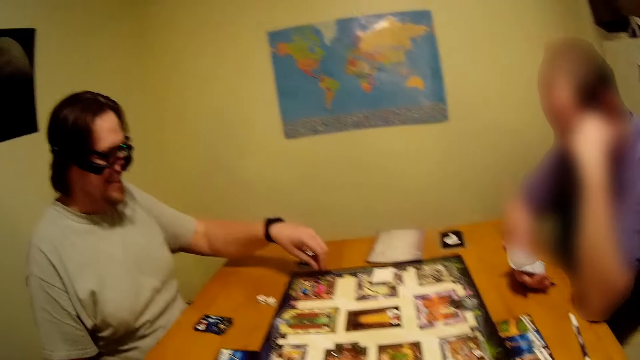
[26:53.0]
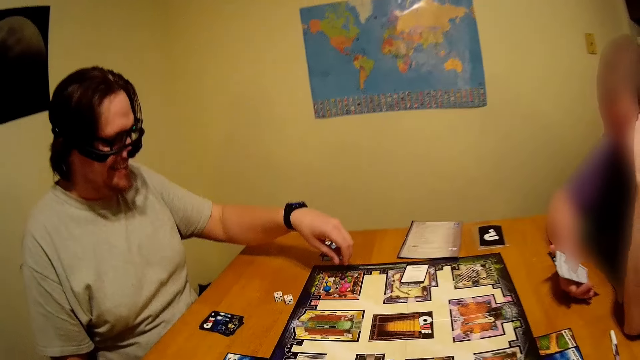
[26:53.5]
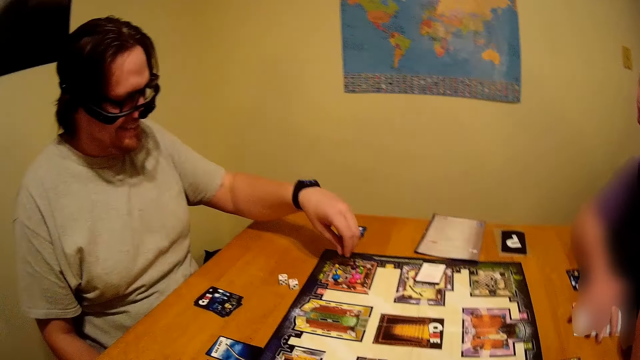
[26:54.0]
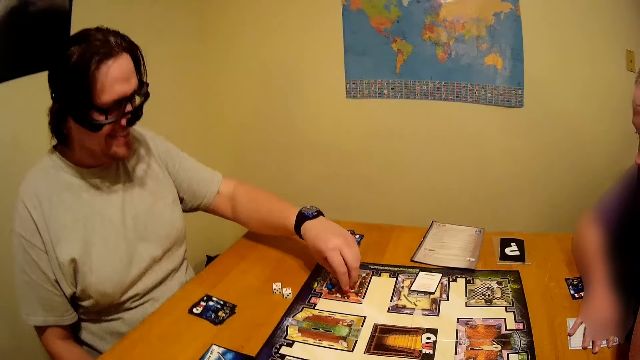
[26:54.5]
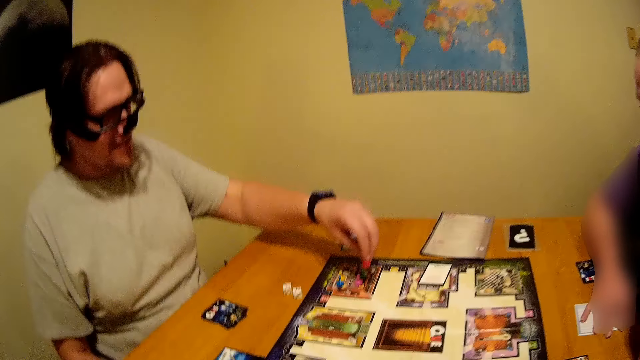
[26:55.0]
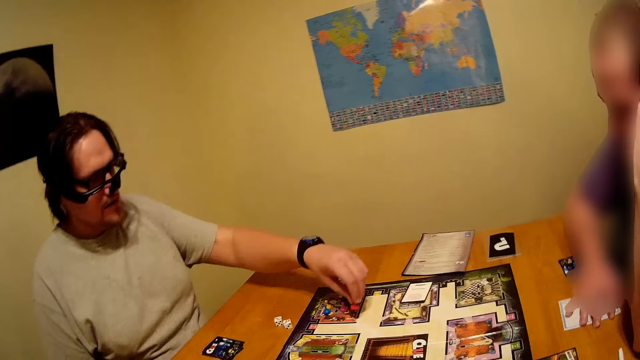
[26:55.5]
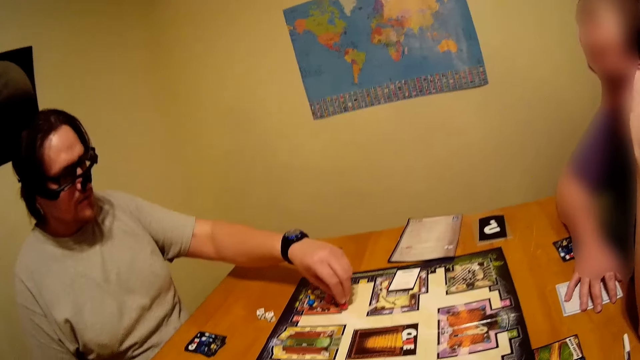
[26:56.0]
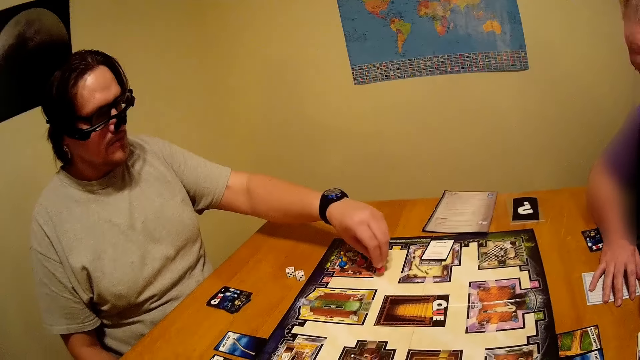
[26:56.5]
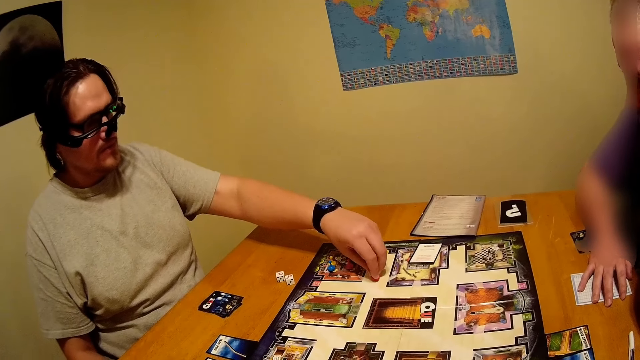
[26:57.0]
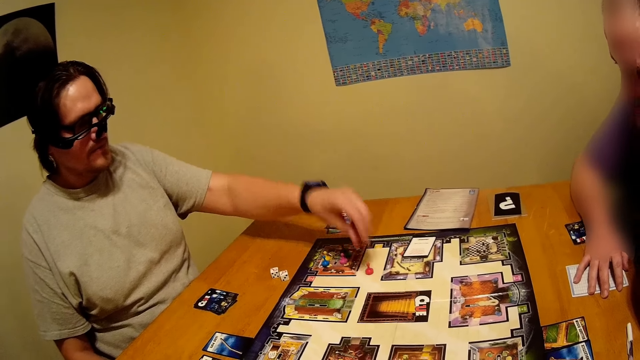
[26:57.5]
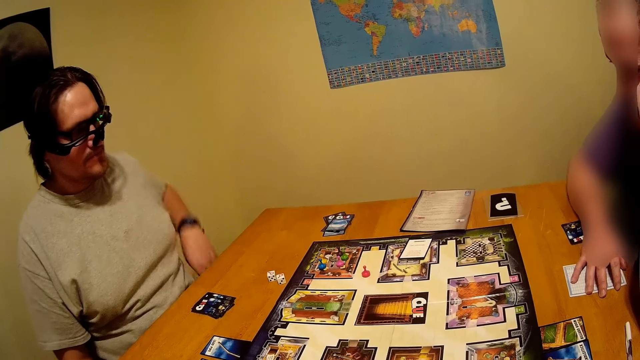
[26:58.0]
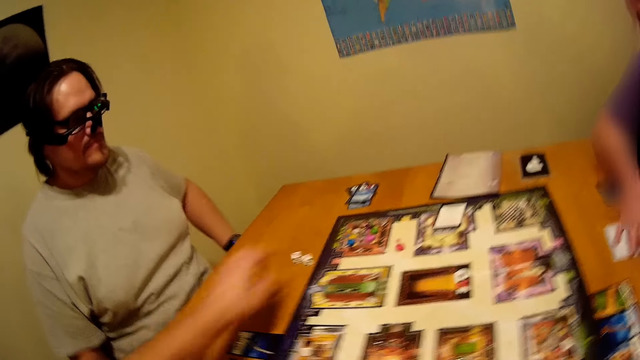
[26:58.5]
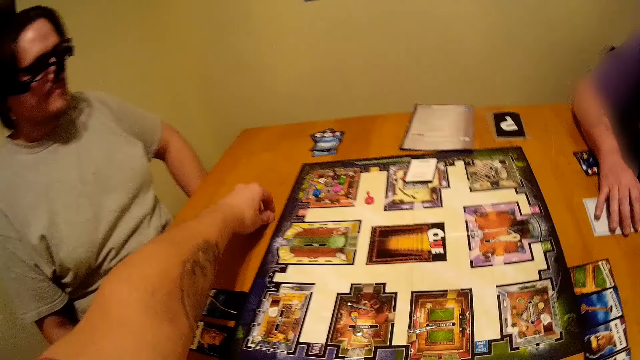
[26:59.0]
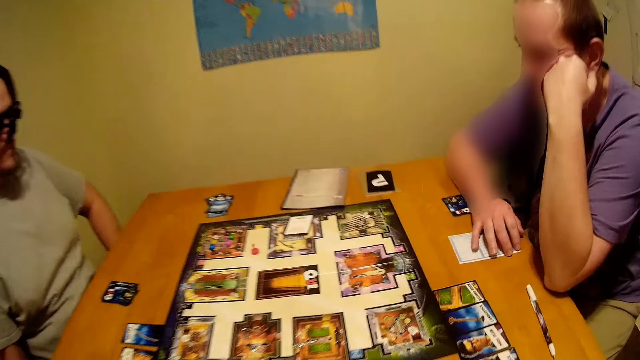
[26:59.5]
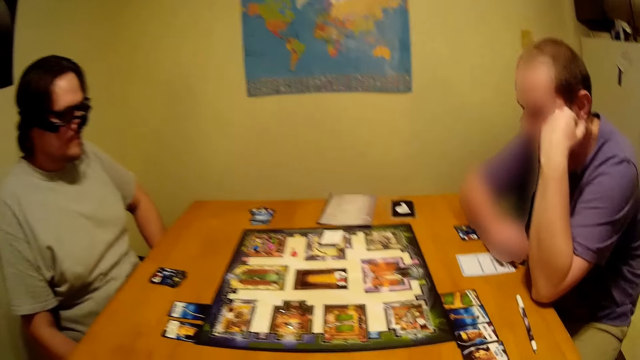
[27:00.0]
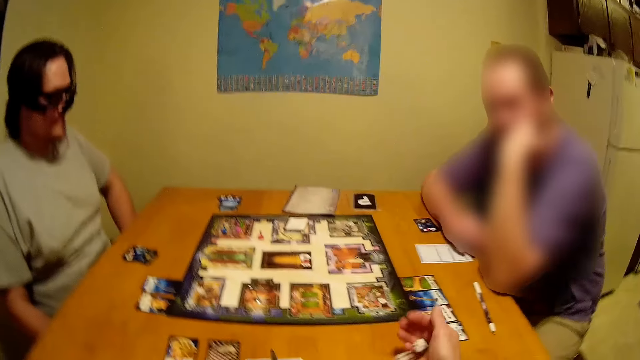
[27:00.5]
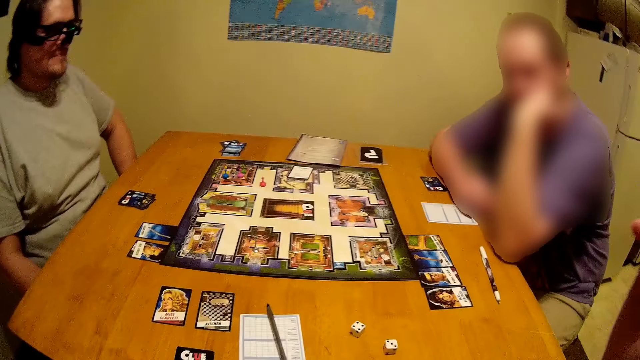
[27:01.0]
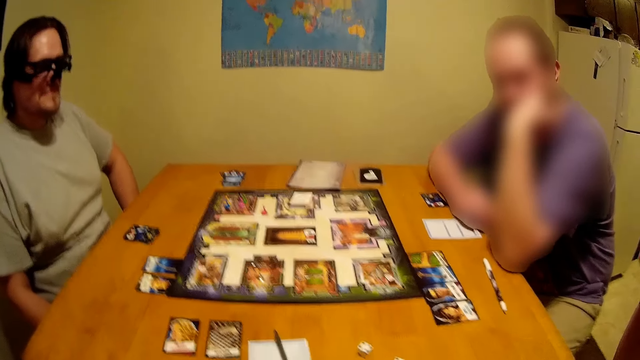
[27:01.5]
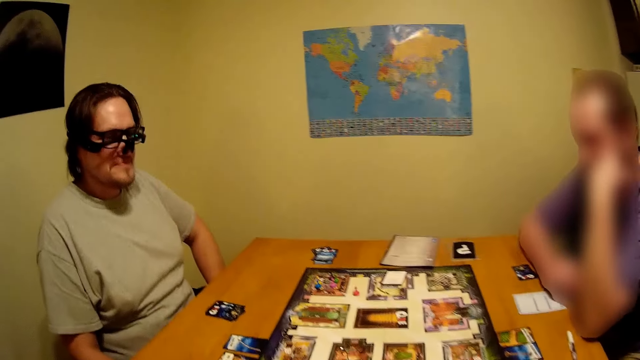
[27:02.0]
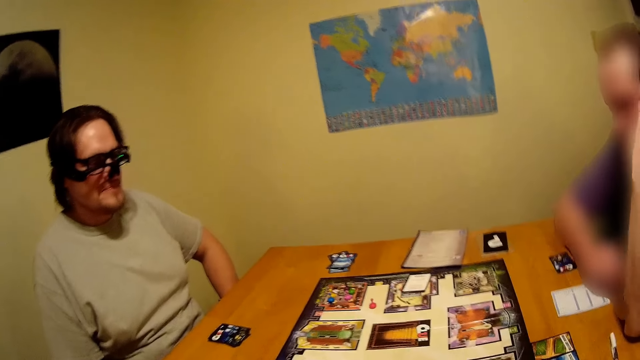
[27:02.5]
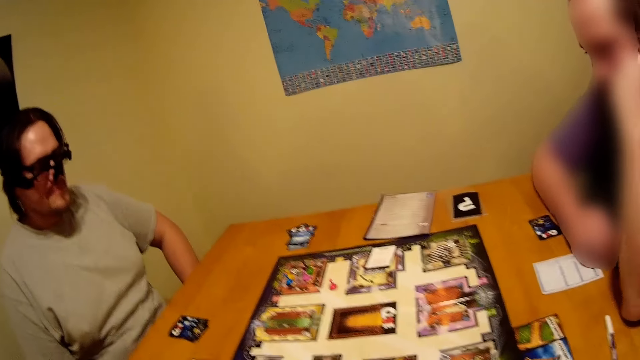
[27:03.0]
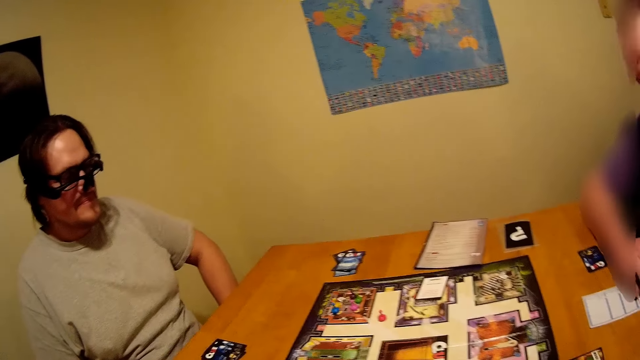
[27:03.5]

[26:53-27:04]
A man moves the token on the game board. Another man puts down the score sheet. The camera wearer picks up the dice on the table. They roll the dice on the table.

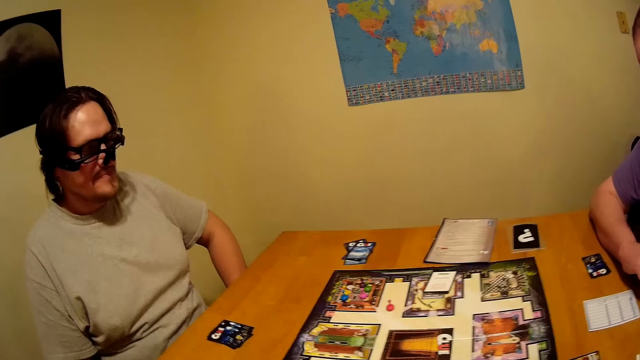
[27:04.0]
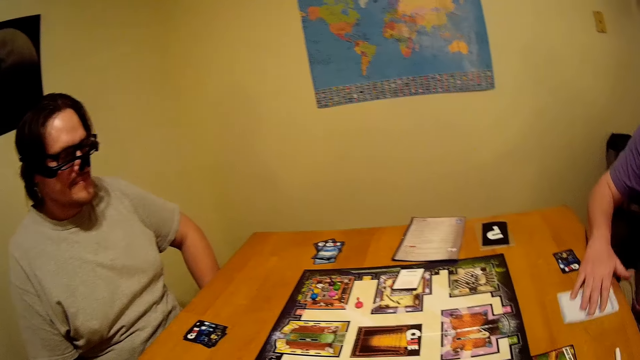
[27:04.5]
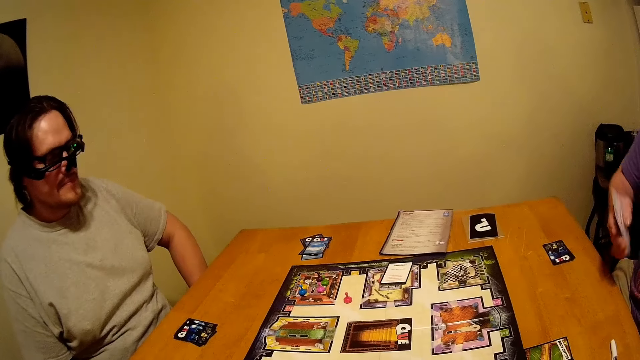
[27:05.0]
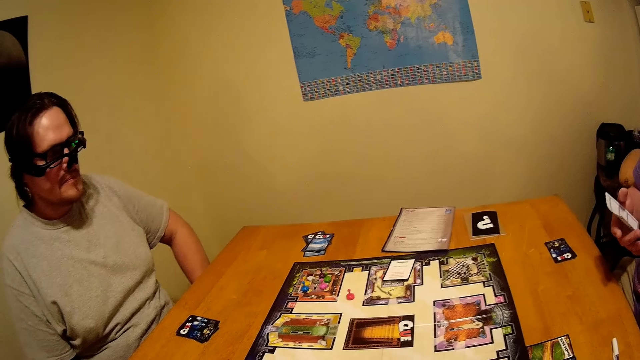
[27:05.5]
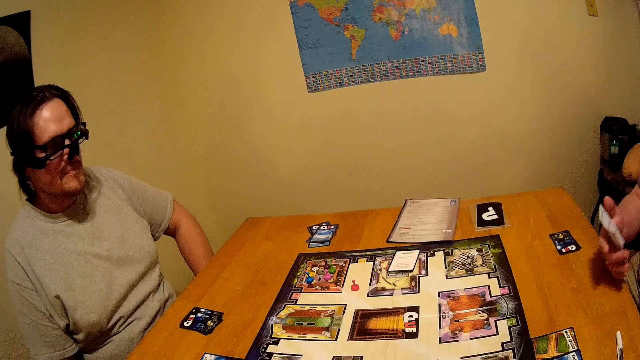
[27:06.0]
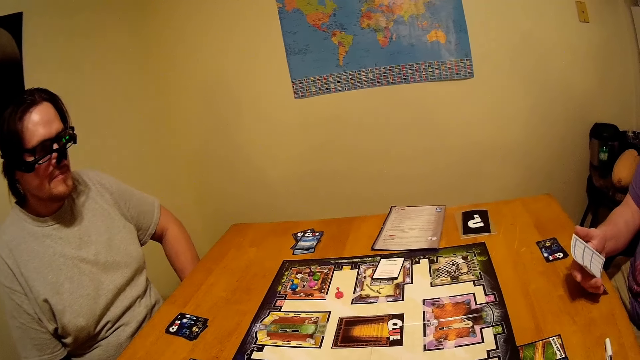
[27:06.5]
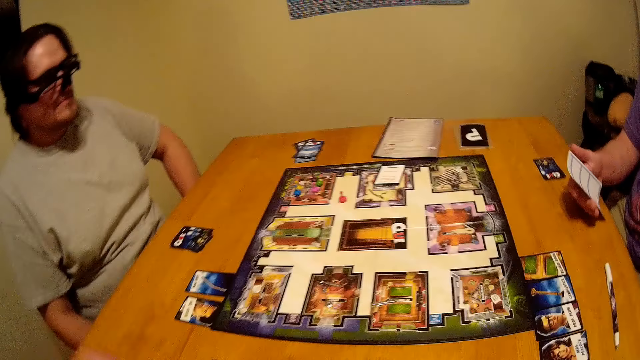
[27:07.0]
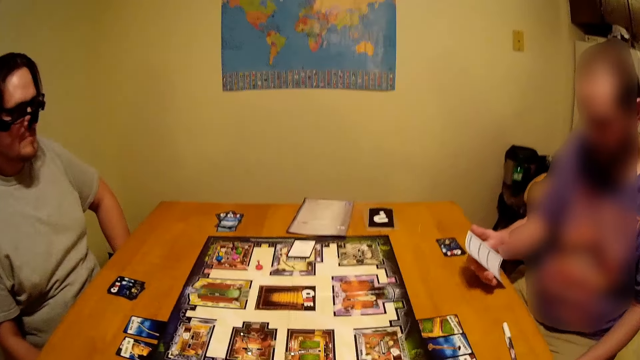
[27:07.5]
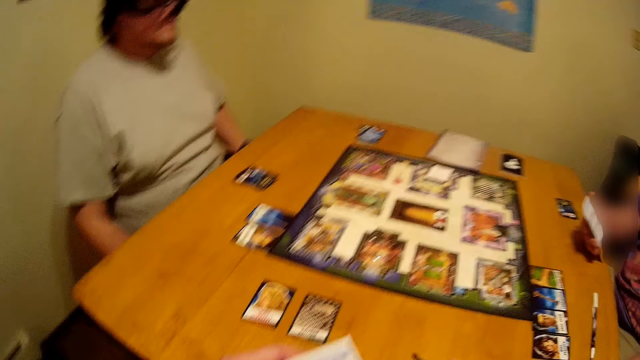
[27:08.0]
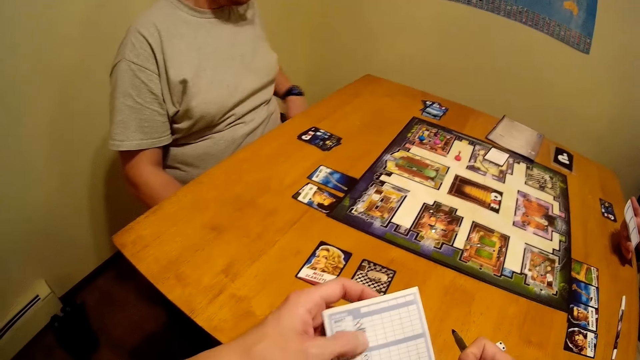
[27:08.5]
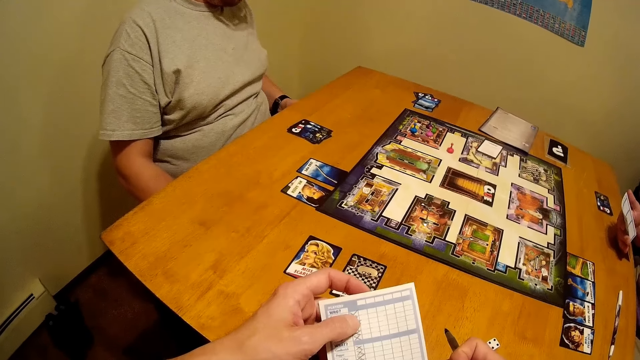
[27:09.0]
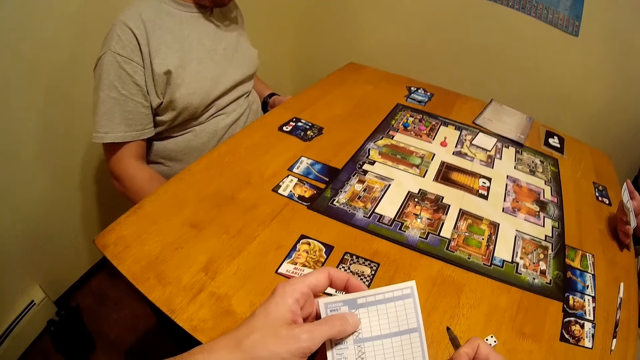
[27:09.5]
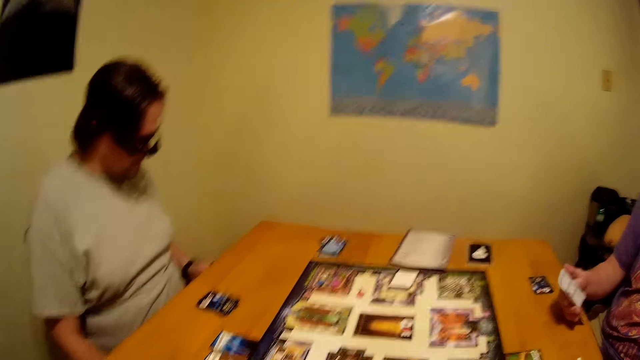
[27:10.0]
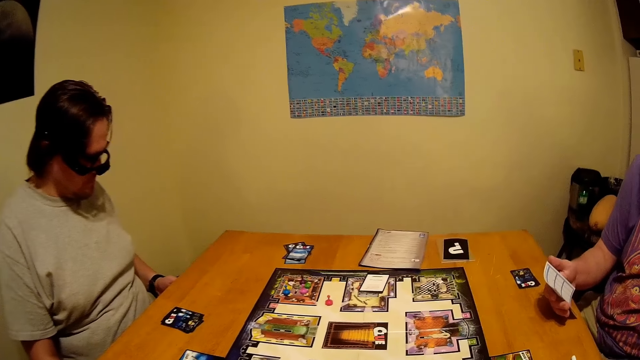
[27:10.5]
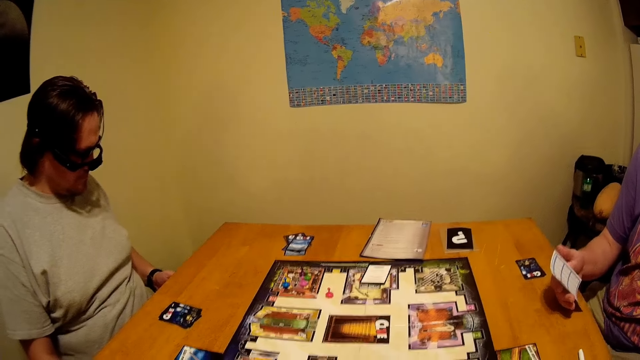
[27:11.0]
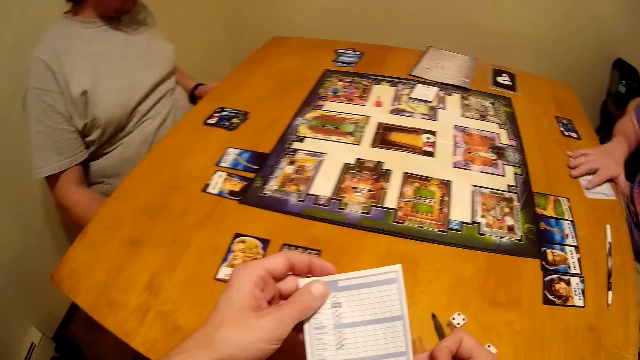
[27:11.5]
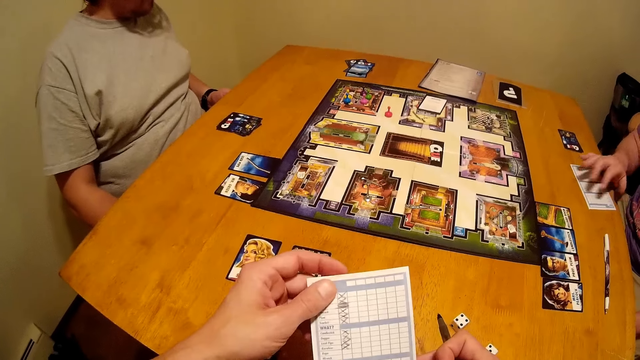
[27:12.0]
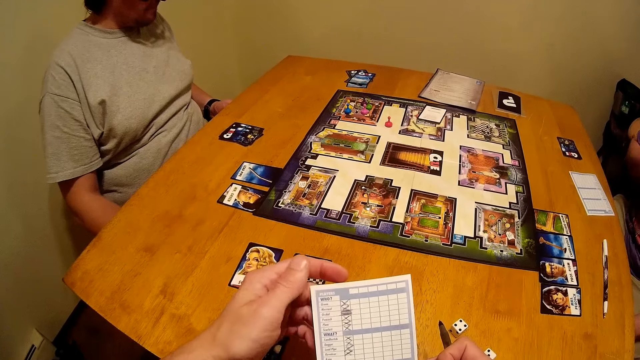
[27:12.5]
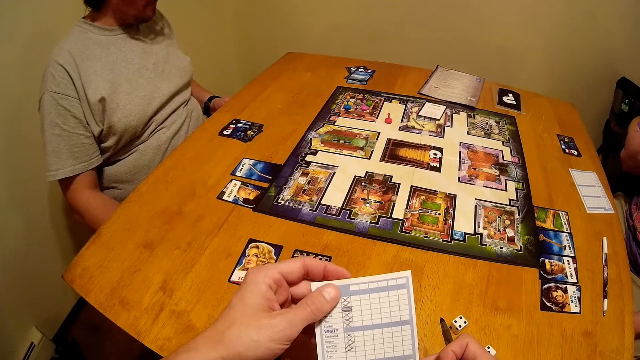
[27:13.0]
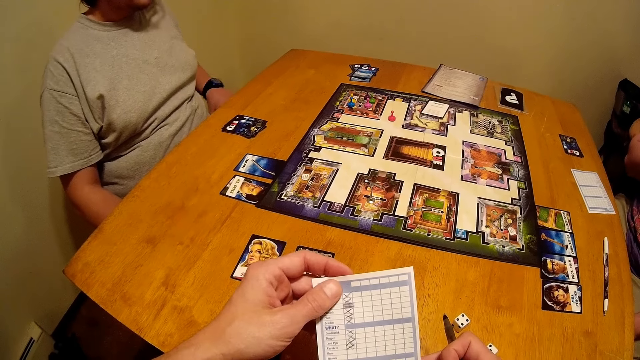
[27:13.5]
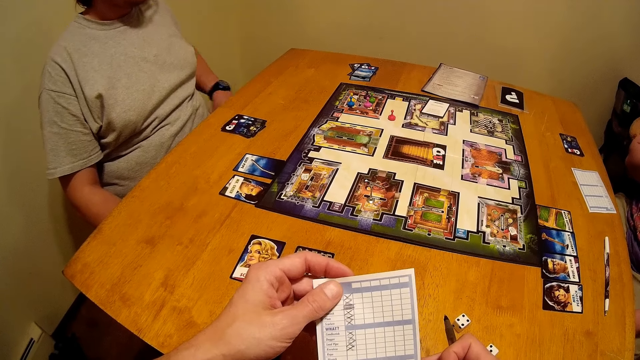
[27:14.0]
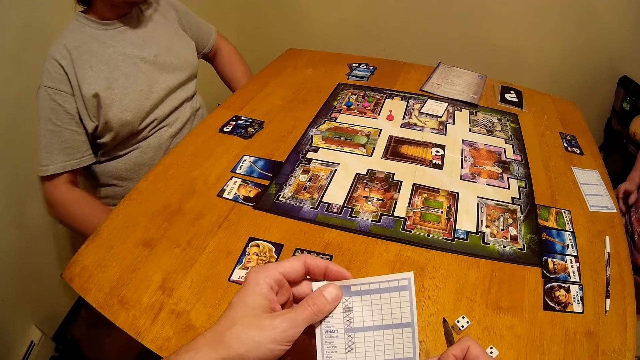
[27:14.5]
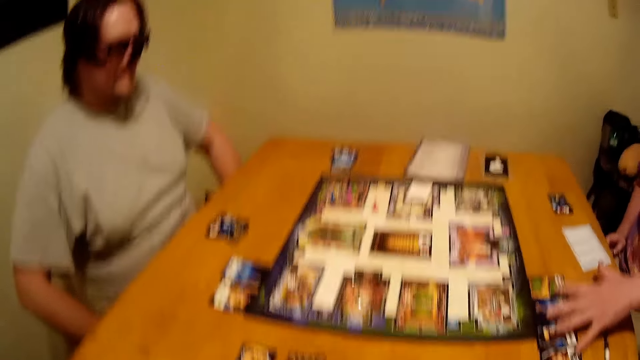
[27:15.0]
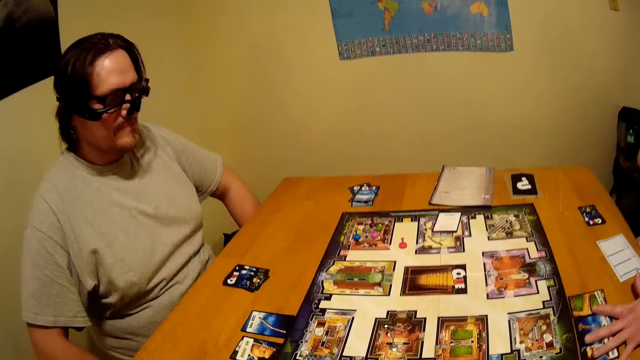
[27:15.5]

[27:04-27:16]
A person picks up a score sheet or paper on the table. The person looks at the paper. The camera wearer looks at the paper. They look at the board. The person puts down the score sheet.
